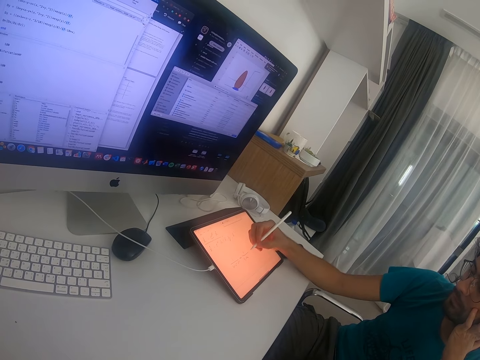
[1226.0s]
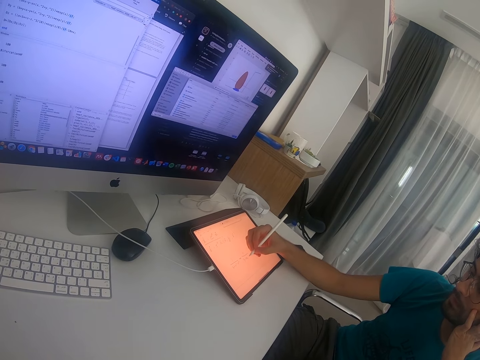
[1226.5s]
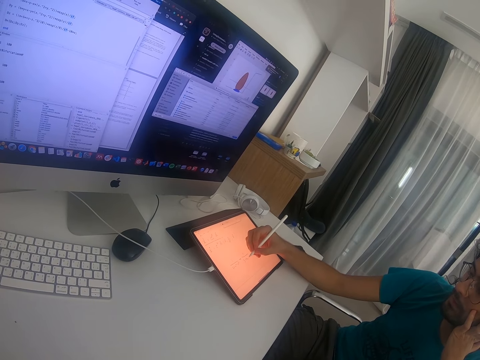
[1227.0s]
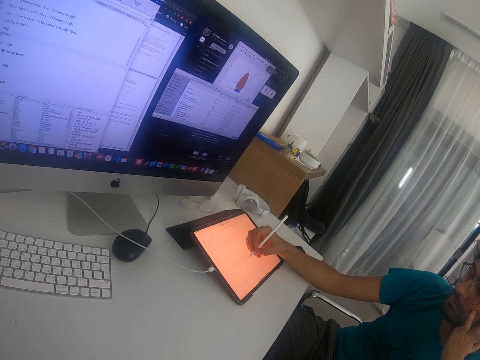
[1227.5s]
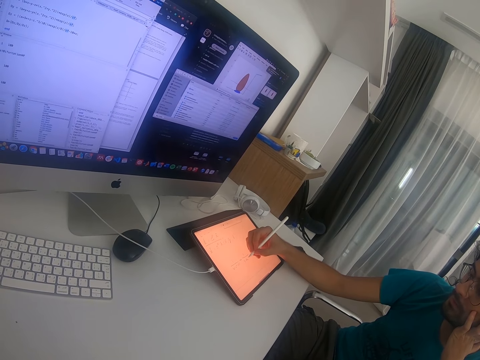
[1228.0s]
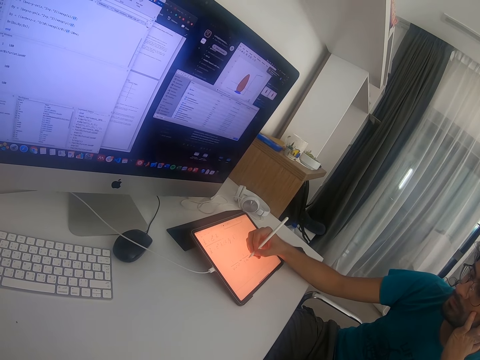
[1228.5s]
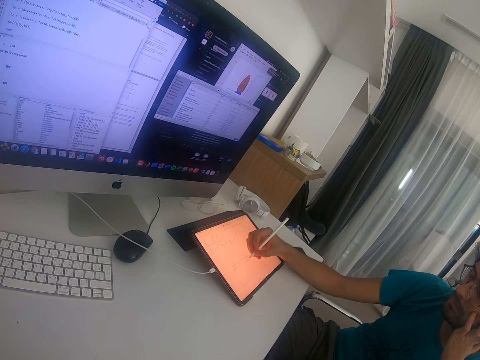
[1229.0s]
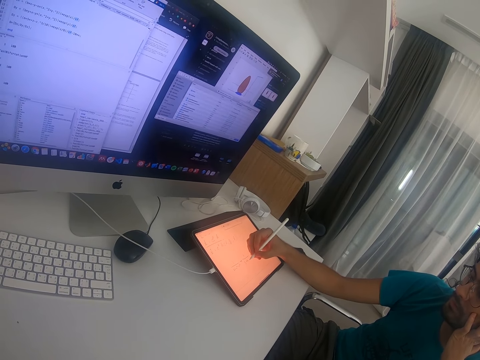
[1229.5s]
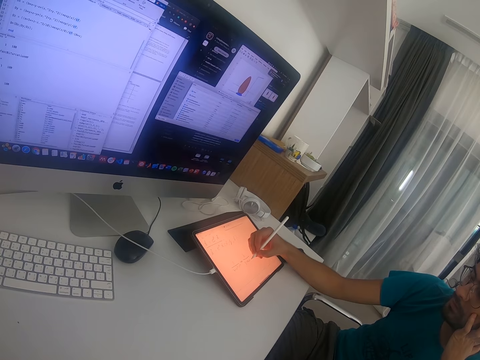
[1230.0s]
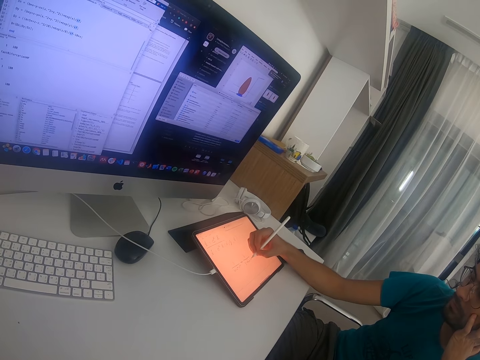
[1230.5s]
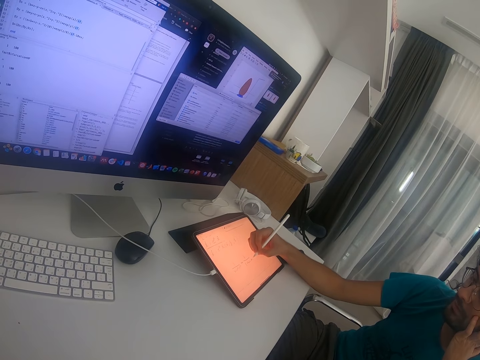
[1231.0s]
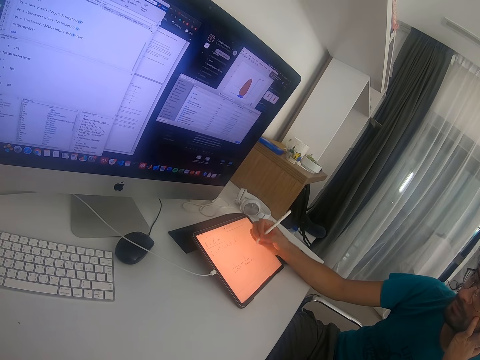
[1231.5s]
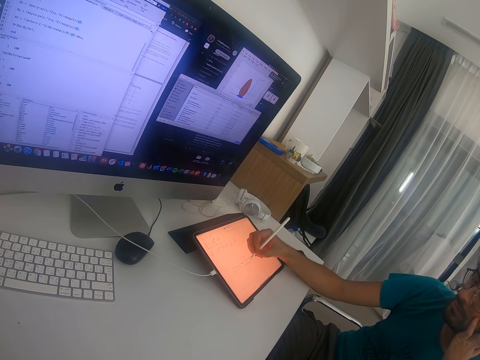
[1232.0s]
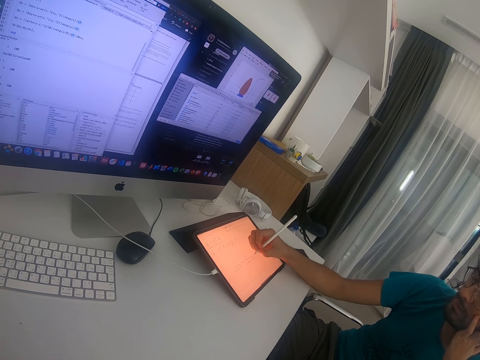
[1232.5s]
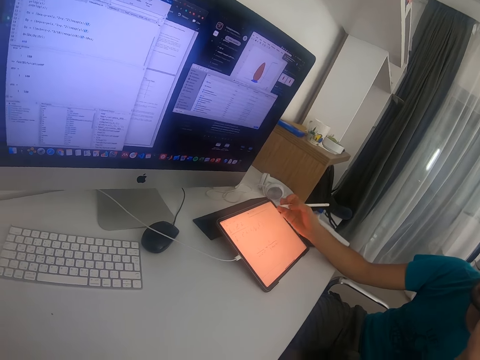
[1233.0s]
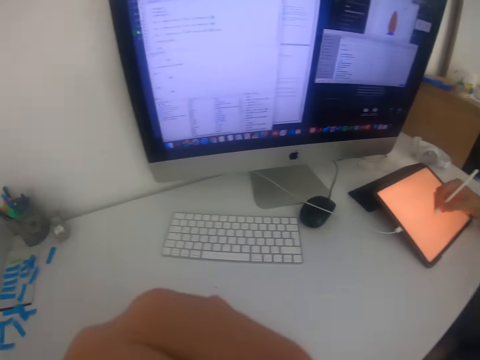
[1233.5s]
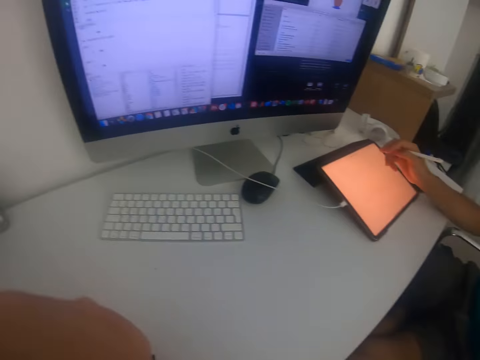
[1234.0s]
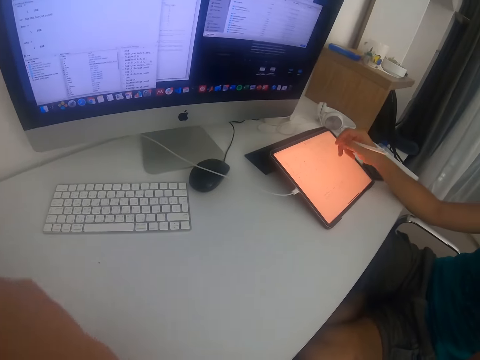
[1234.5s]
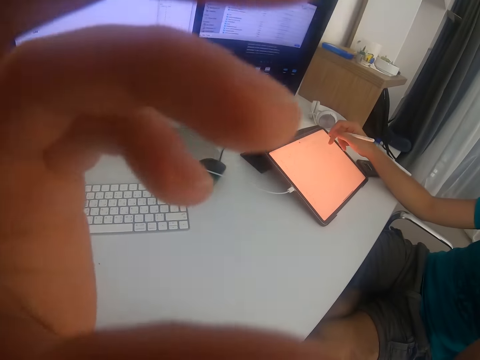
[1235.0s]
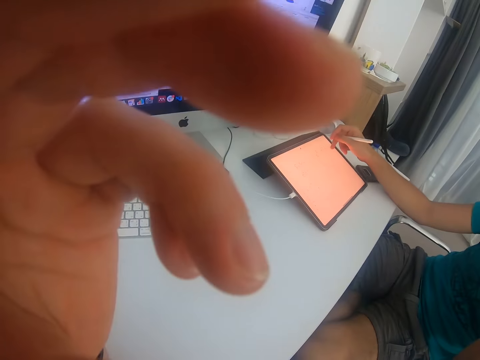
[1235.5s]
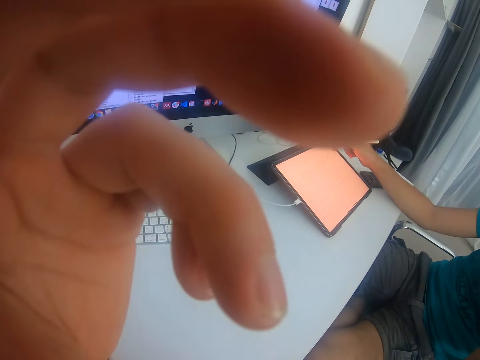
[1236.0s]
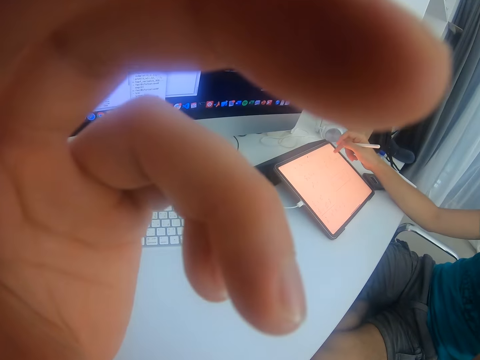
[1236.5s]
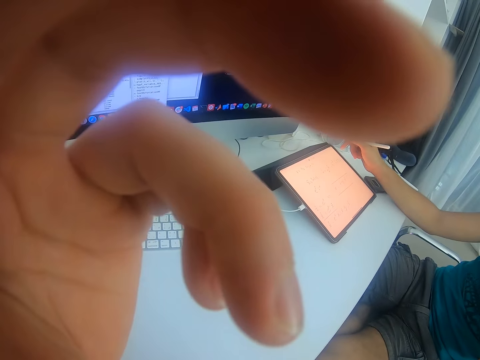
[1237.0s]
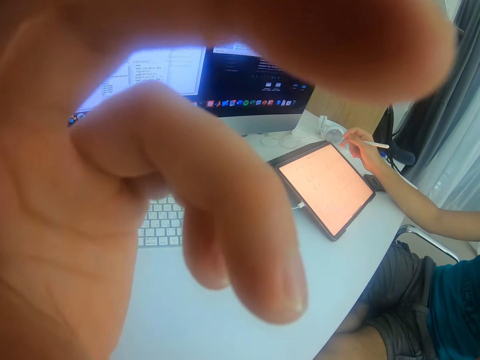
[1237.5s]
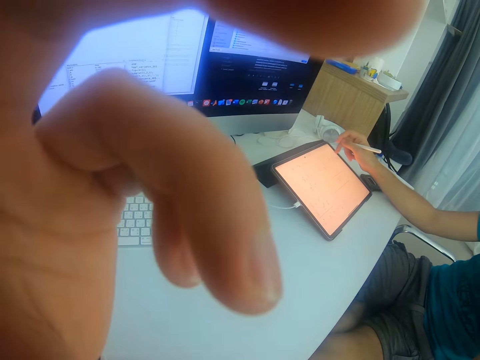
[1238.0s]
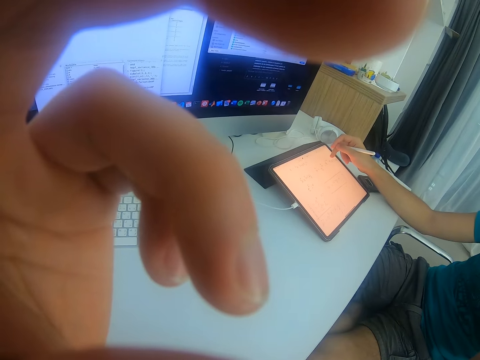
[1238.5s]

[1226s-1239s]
The camera wearer moves his hands. He touches the face.

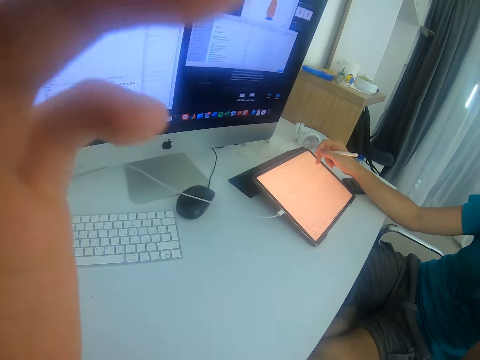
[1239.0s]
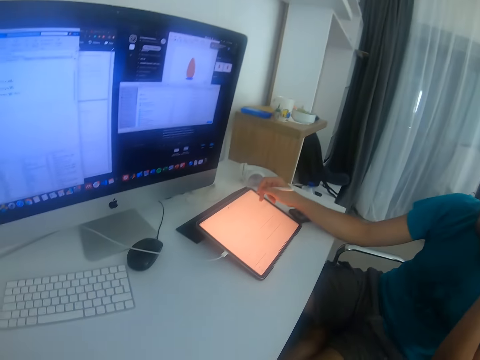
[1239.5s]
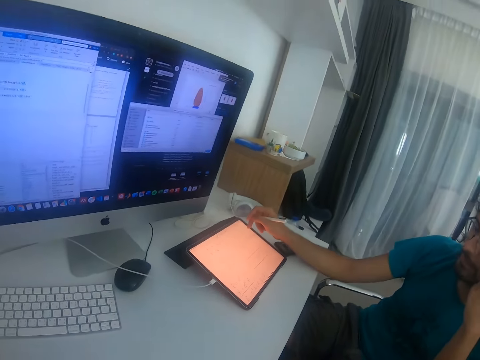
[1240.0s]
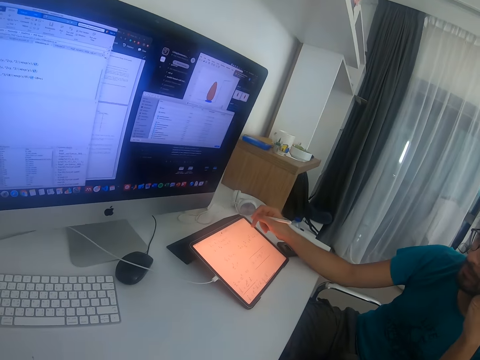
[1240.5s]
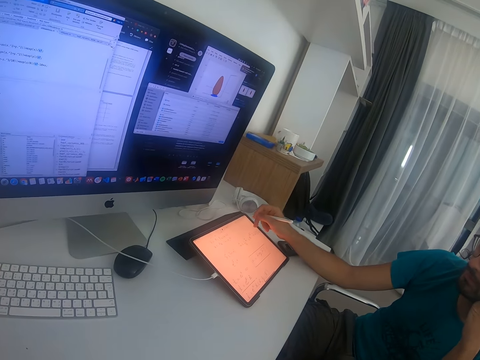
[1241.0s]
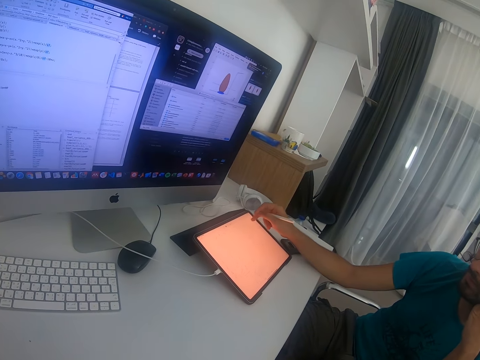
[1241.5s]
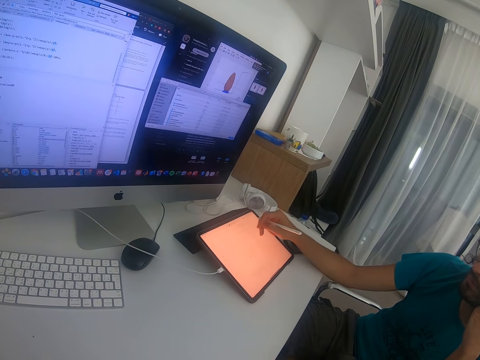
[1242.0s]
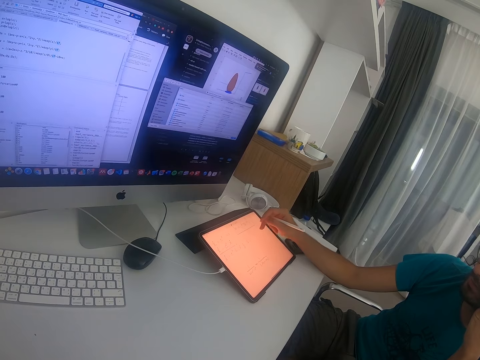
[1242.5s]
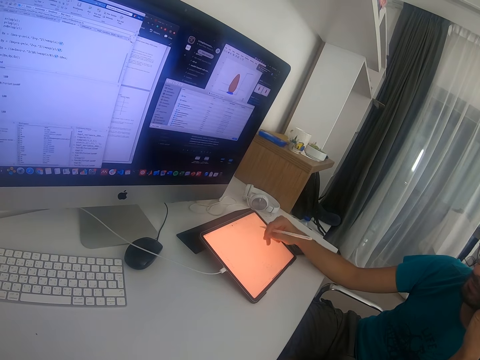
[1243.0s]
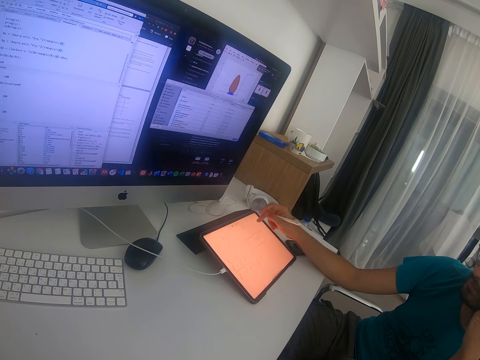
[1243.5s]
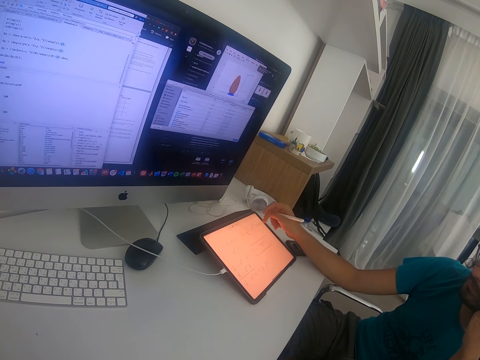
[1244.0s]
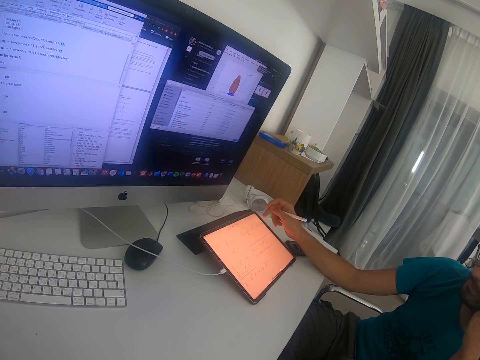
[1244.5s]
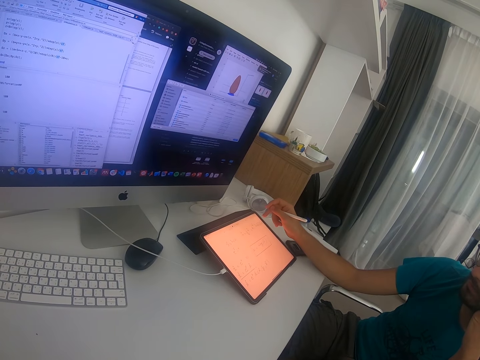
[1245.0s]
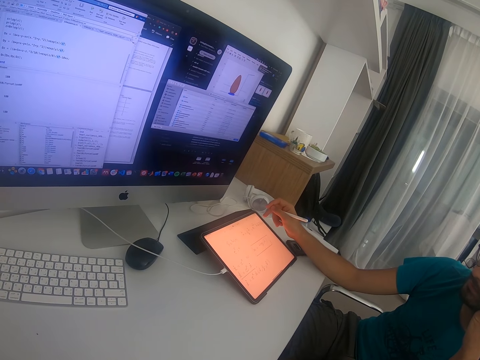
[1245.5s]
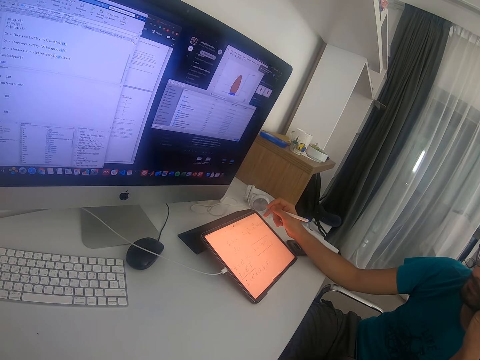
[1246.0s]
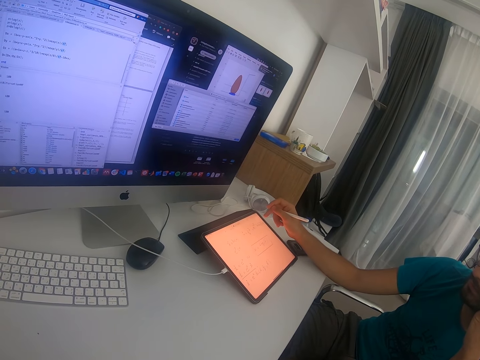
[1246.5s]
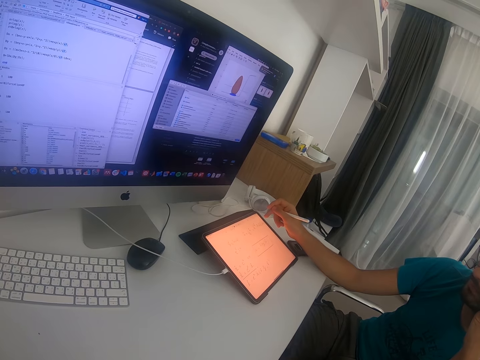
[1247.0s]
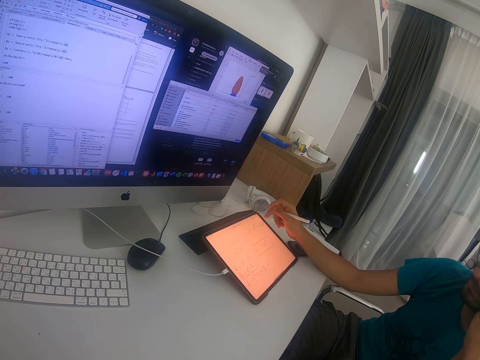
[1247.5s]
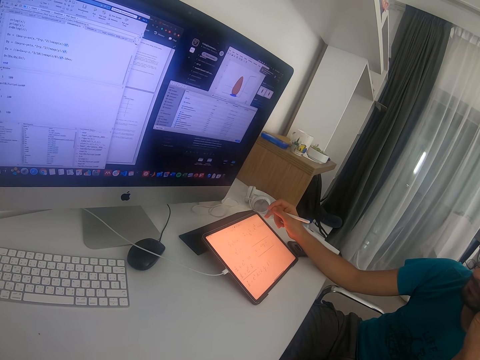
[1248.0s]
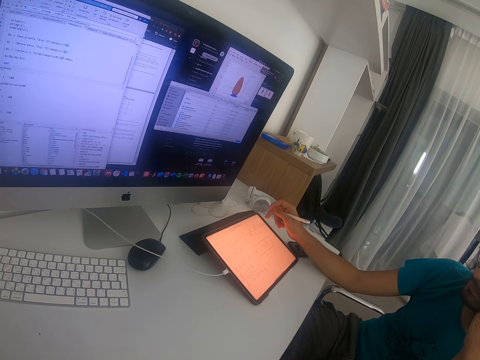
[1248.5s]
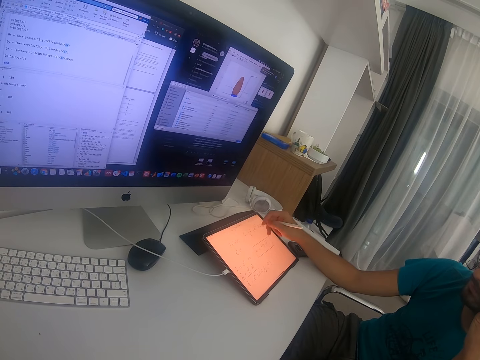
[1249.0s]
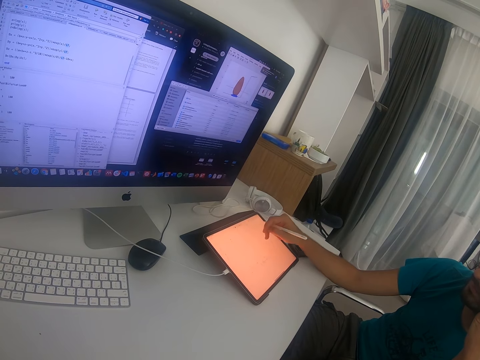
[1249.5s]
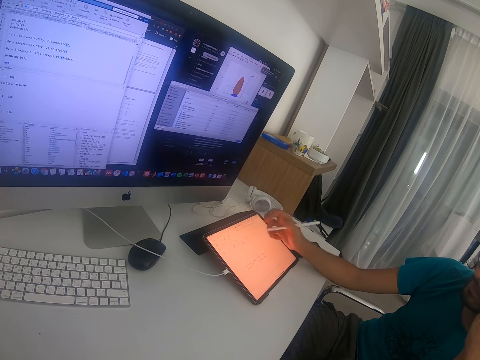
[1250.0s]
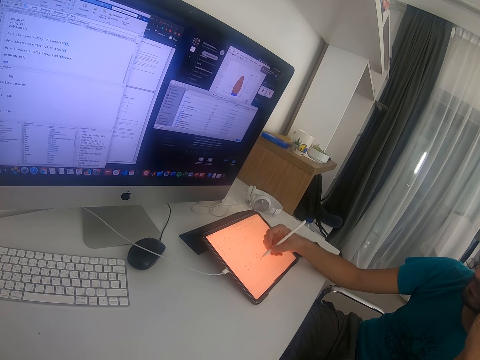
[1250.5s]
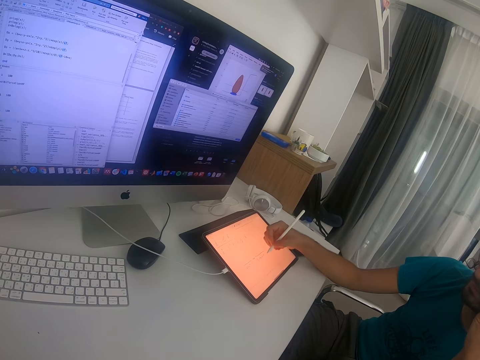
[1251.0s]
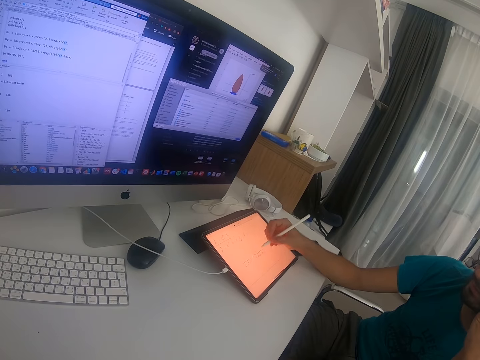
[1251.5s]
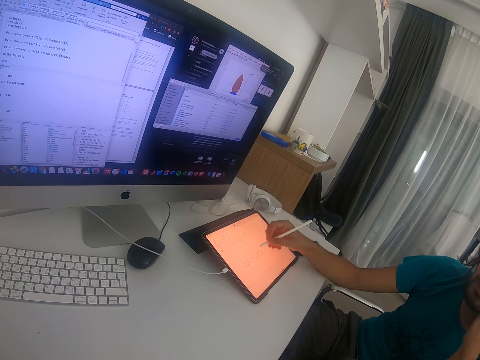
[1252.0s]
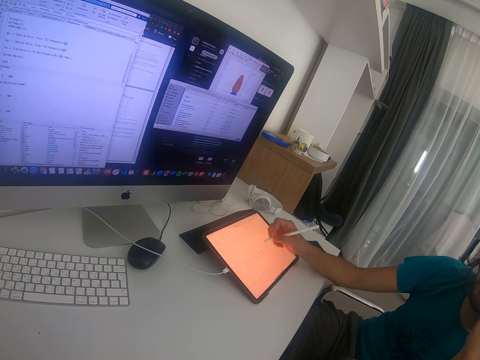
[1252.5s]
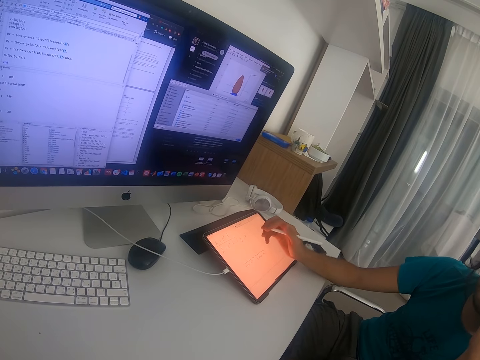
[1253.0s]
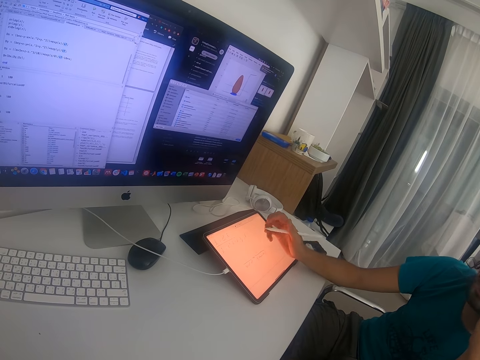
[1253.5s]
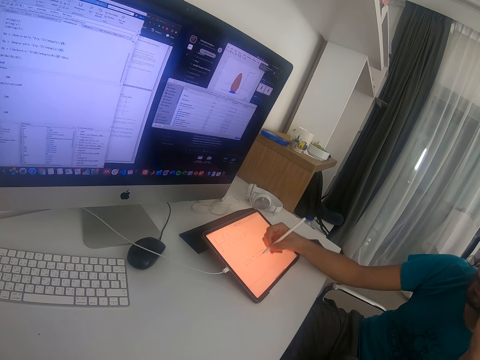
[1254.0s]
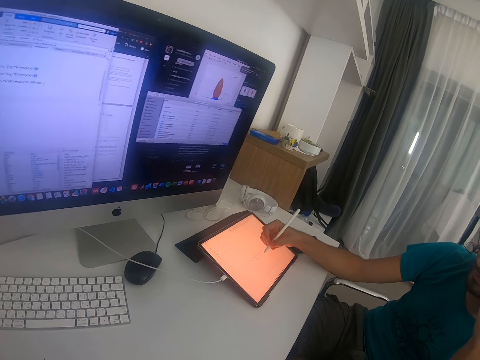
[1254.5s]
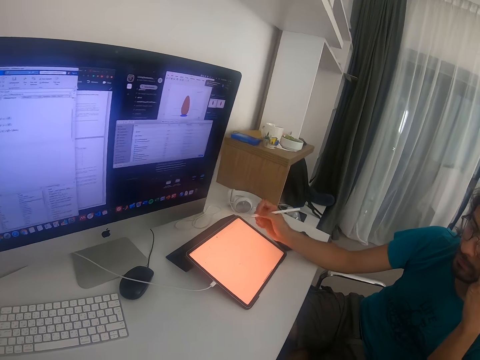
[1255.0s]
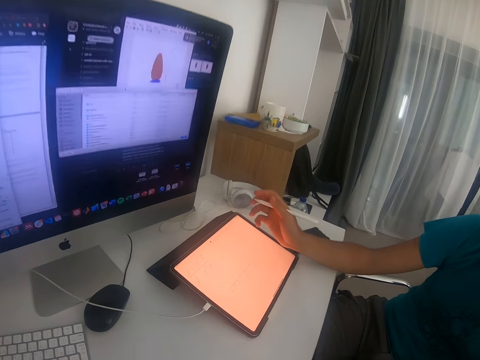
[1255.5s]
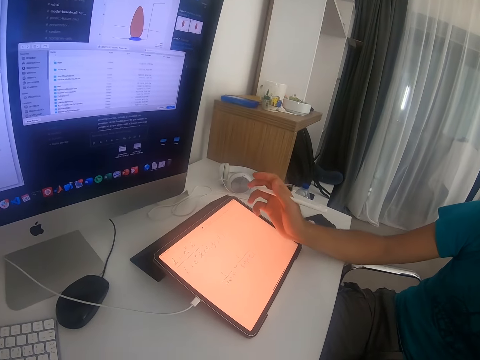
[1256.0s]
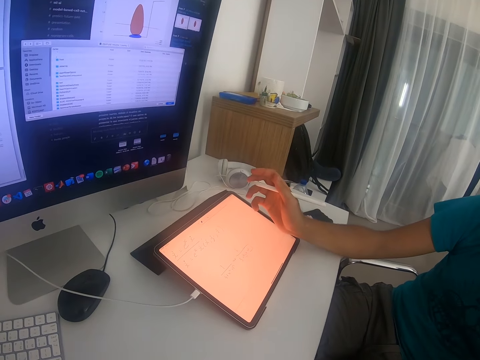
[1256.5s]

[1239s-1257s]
The camera wearer looks at a person. The person talks to the camera wearer. The camera wearer operates the pad. The person touches the tablet and writes on the tablet.
